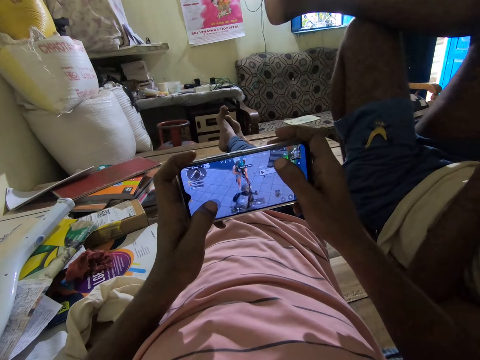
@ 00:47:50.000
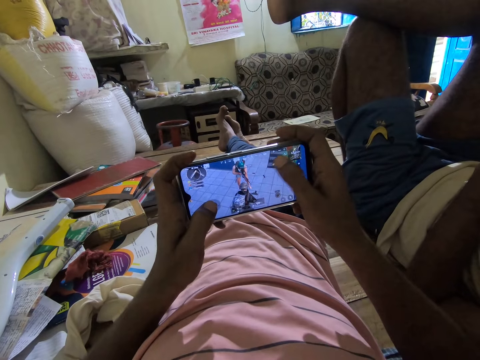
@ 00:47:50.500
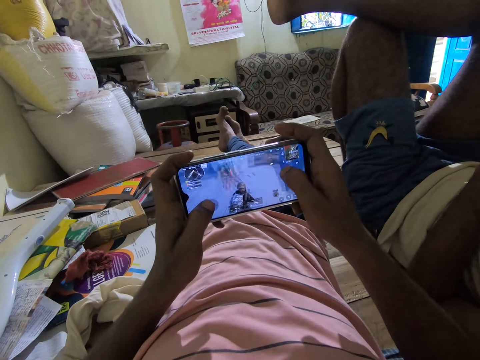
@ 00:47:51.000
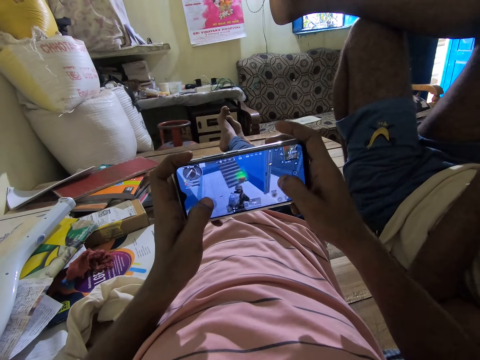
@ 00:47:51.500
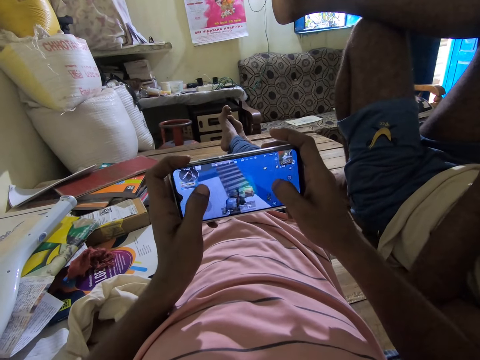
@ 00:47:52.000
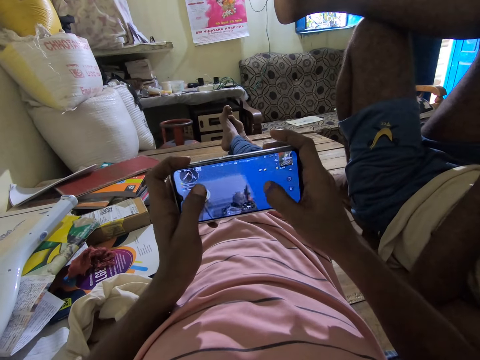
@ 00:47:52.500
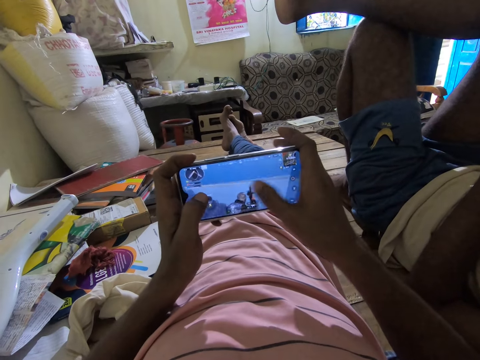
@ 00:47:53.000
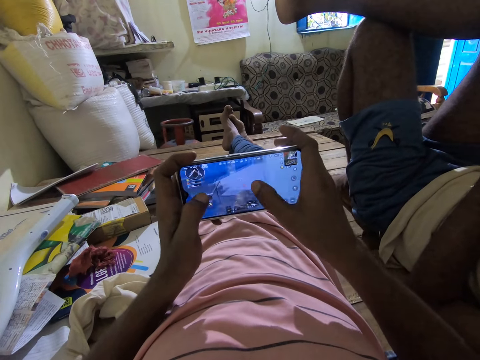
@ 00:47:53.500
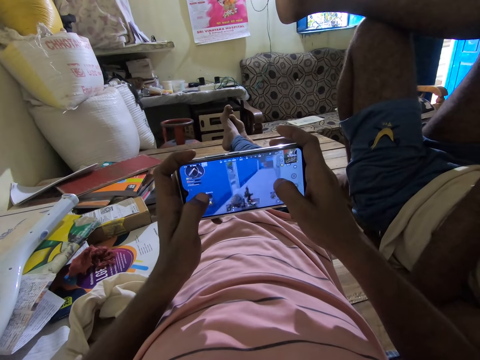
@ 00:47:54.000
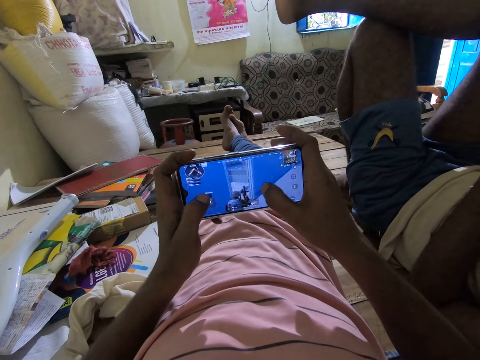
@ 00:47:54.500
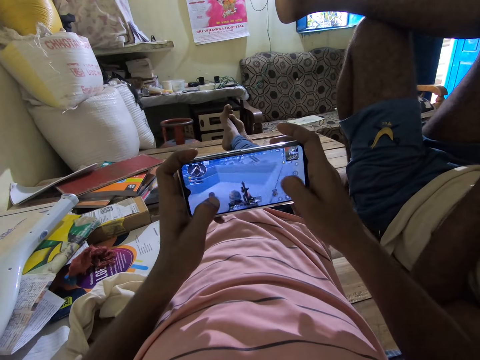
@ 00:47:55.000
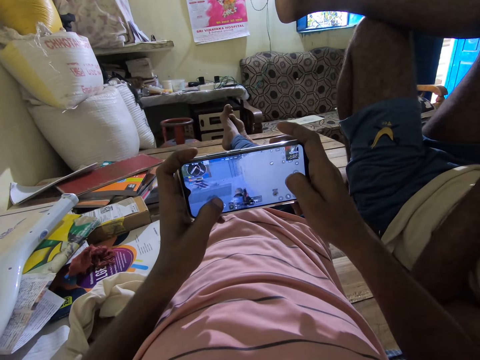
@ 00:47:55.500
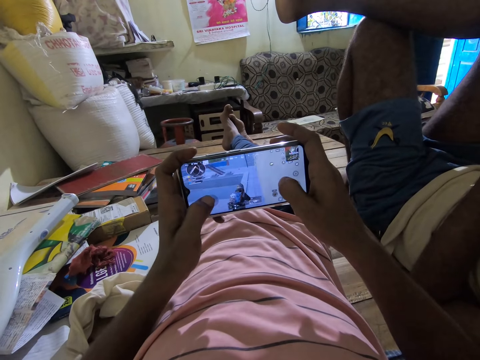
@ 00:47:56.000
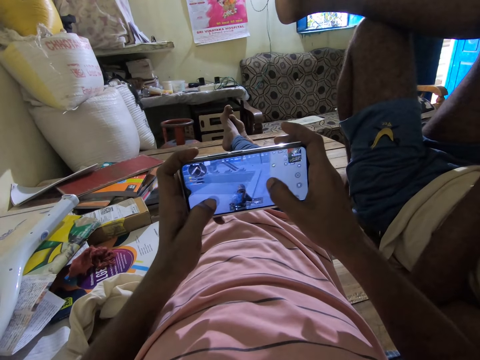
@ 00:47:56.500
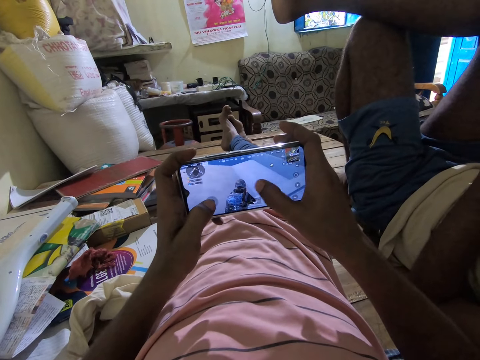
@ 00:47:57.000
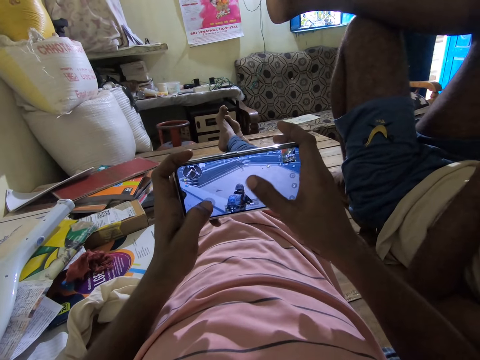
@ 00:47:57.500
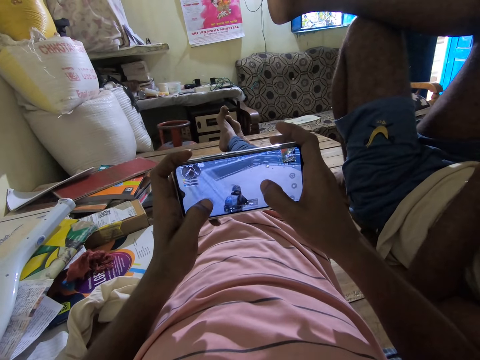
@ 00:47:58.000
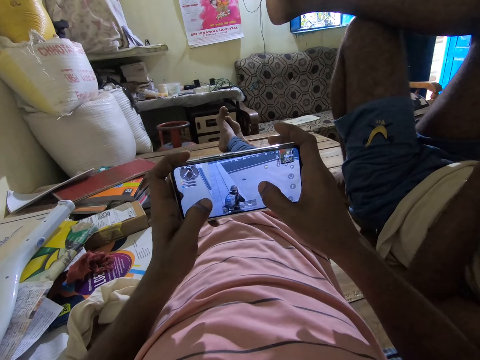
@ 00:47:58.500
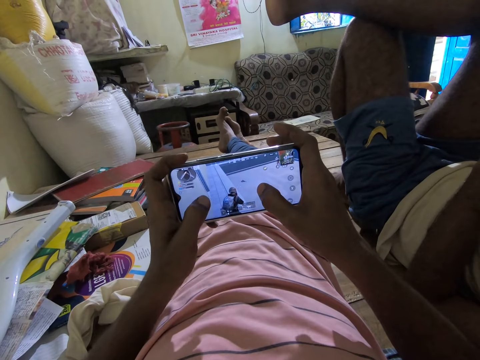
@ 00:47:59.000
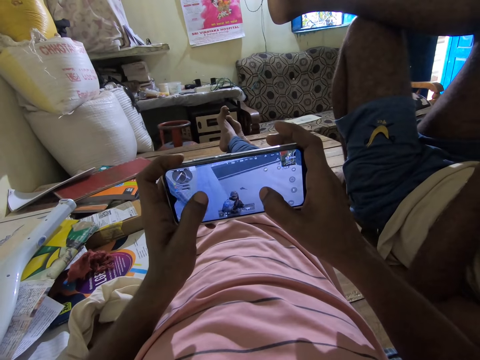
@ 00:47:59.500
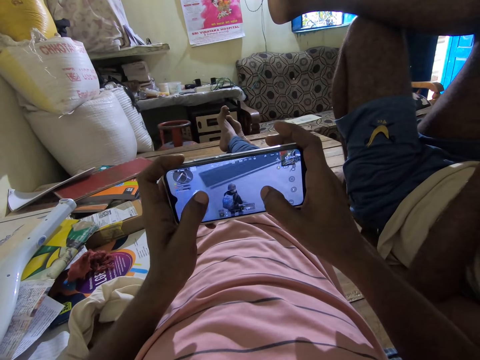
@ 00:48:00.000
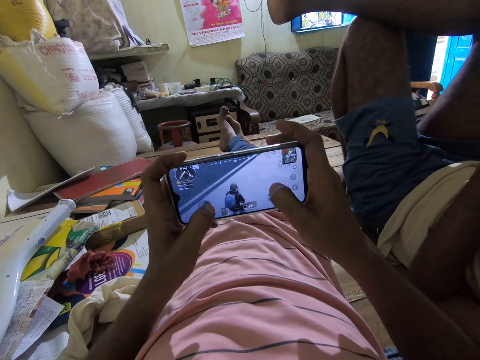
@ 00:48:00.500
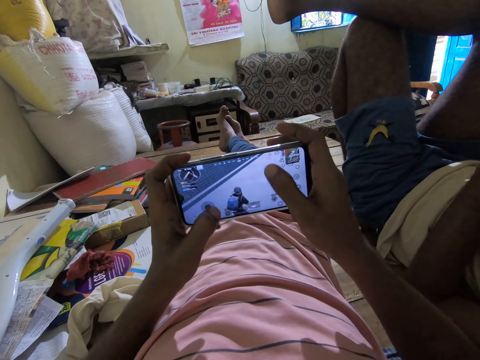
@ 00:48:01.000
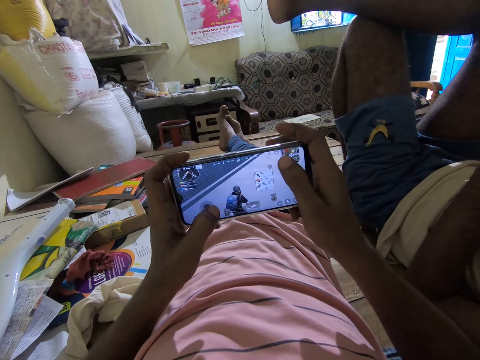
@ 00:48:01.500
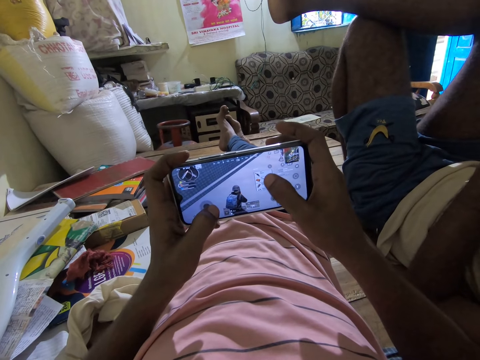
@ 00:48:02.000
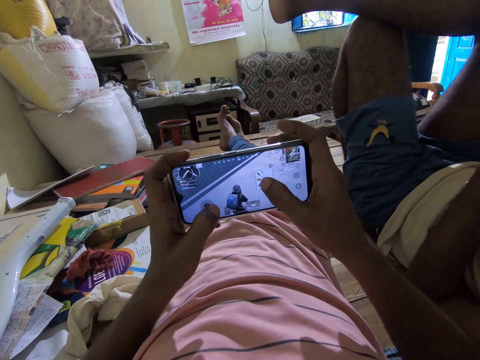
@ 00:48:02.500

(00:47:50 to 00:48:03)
A man talks to the camera wearer in a room. The camera wearer plays a game in a phone.

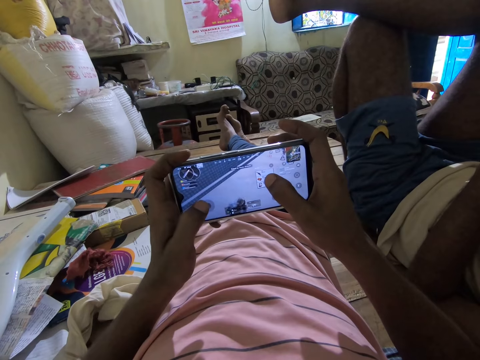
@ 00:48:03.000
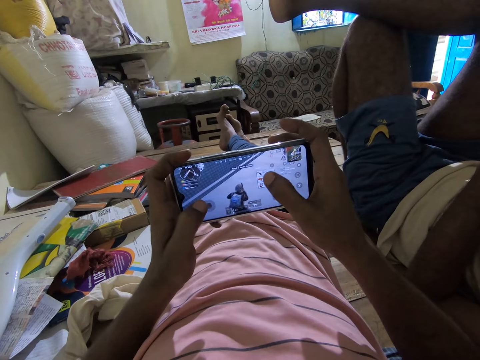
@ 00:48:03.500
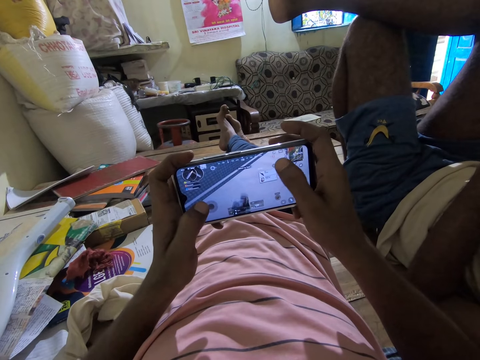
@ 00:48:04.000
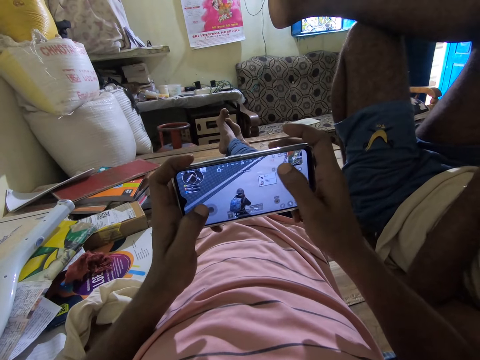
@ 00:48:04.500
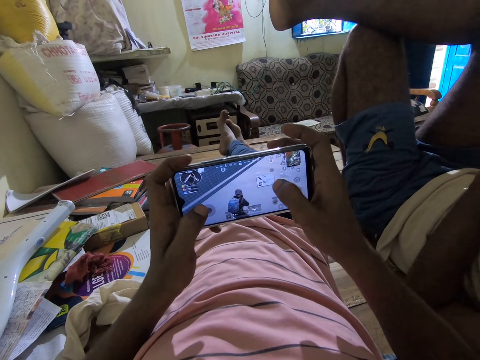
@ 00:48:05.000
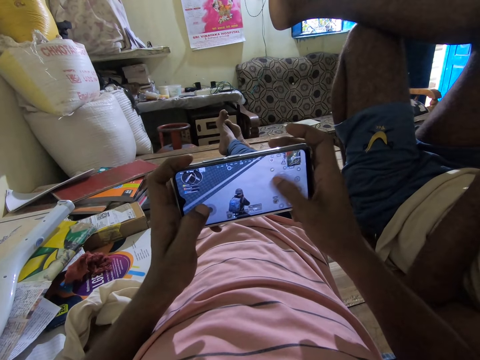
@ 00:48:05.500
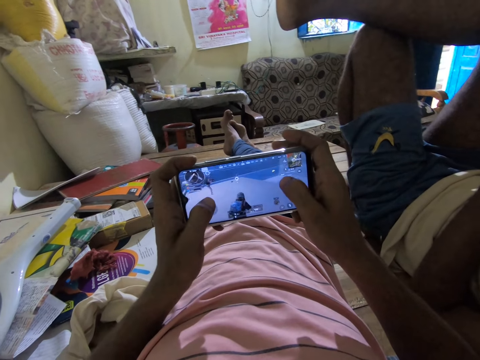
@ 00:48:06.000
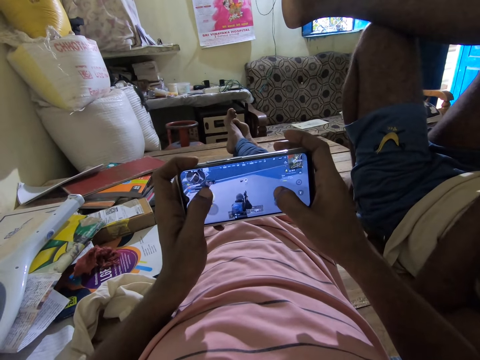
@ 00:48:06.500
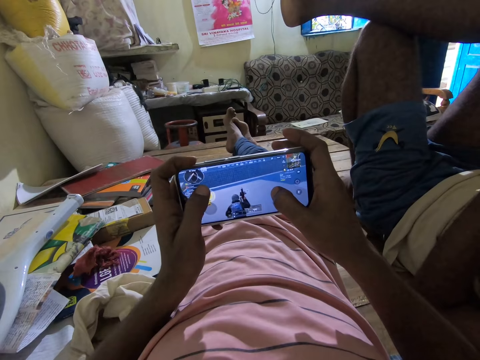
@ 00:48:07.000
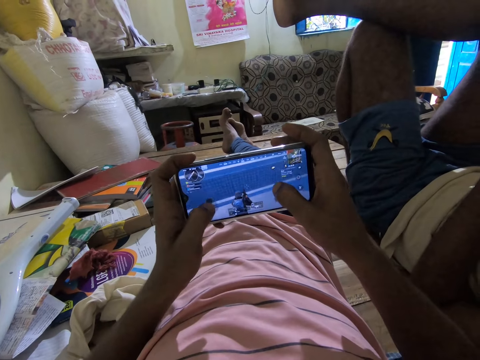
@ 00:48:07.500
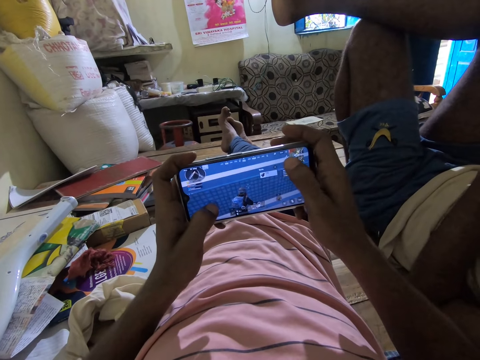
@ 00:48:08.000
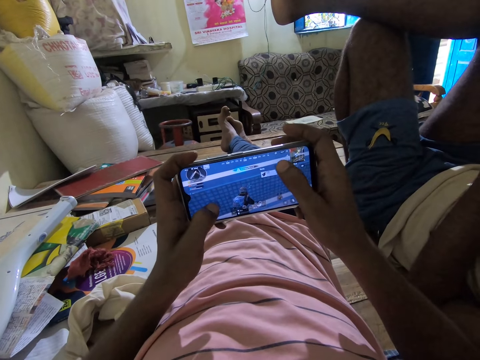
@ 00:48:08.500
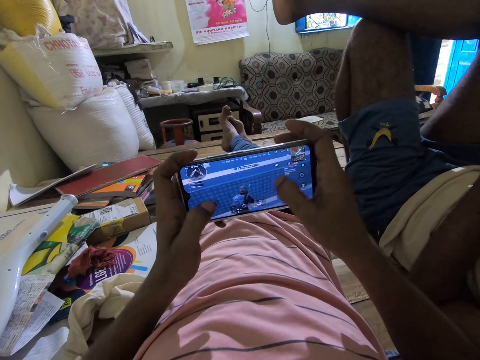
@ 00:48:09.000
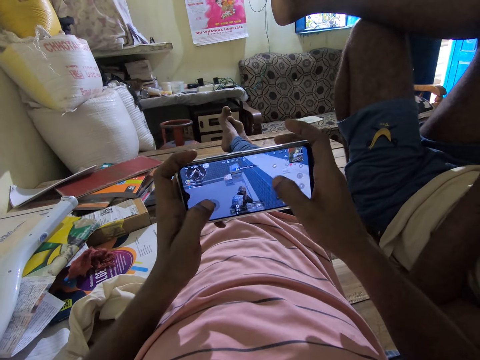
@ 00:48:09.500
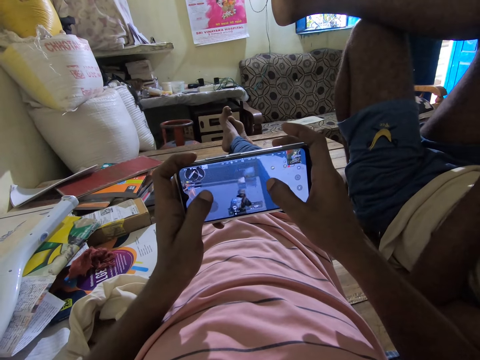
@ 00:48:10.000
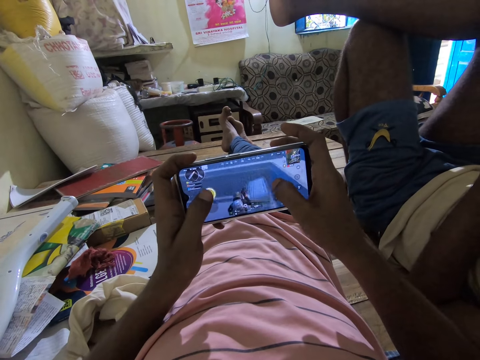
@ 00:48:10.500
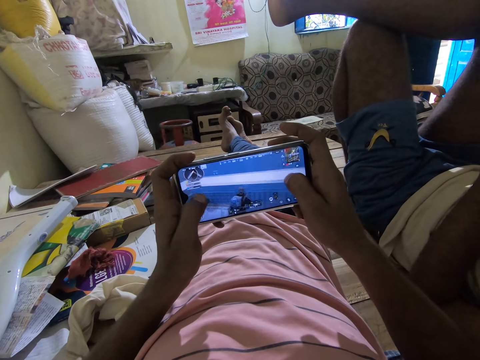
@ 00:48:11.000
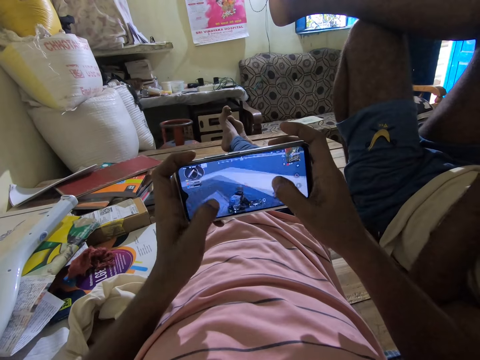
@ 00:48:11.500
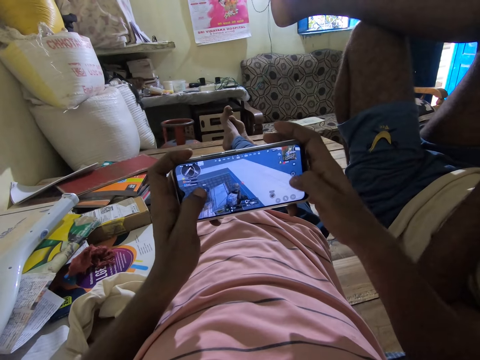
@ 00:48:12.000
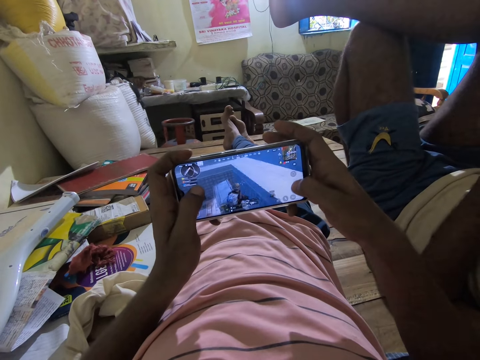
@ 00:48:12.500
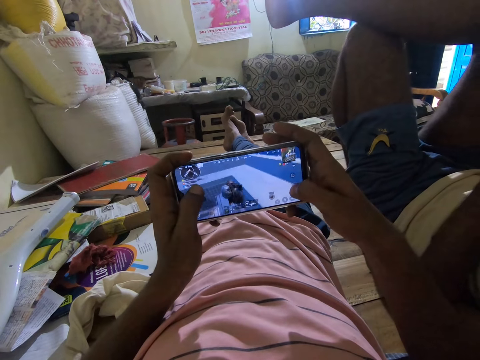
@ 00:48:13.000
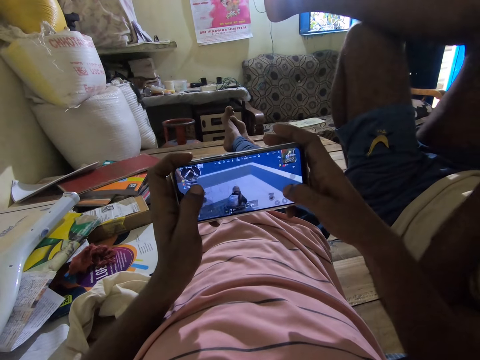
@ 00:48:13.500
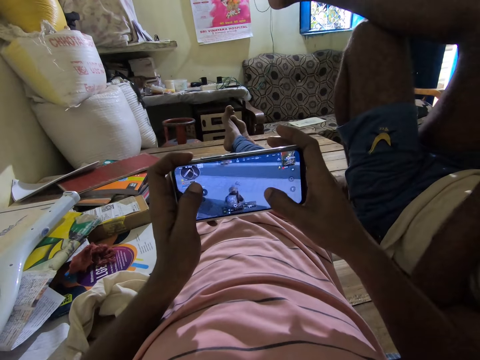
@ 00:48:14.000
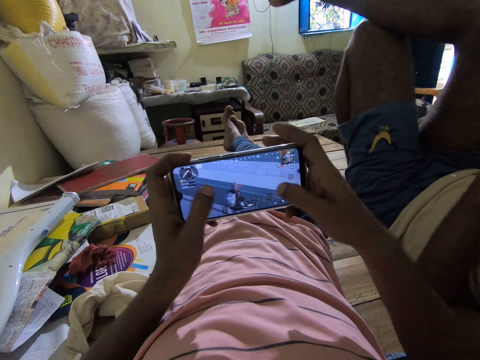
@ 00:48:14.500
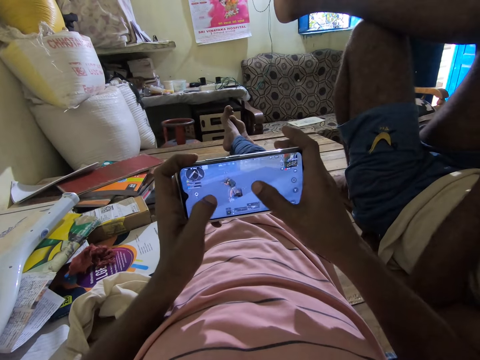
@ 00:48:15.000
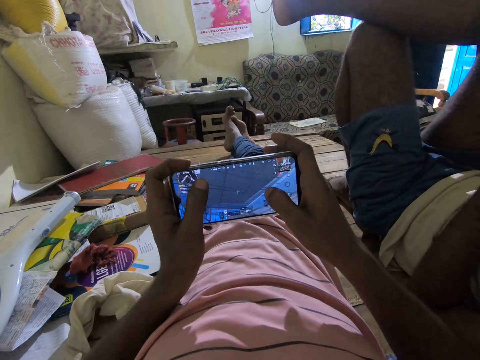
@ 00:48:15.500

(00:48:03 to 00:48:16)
The camera wearer talks to a man in a room. They play a game in a phone. They talk to the man in the room. They play a game in the phone.
